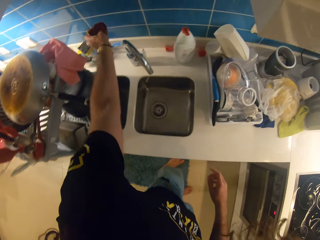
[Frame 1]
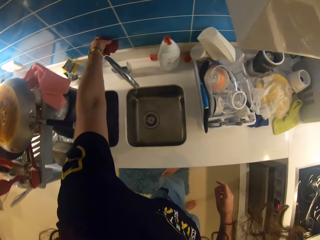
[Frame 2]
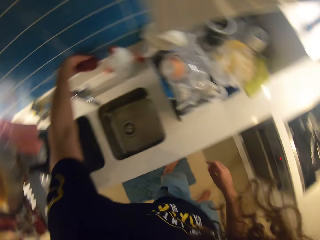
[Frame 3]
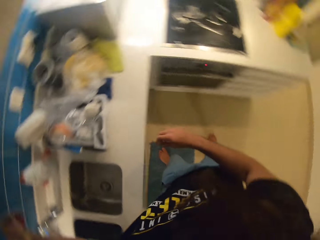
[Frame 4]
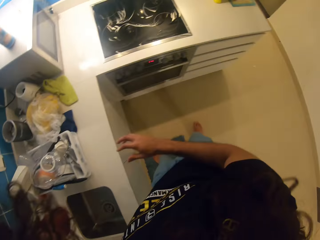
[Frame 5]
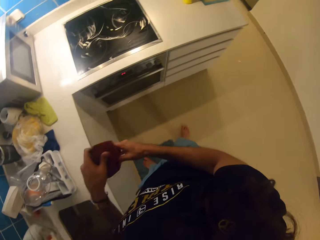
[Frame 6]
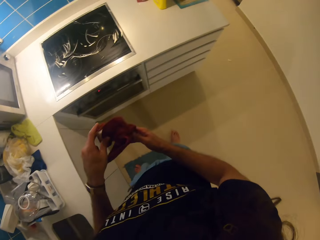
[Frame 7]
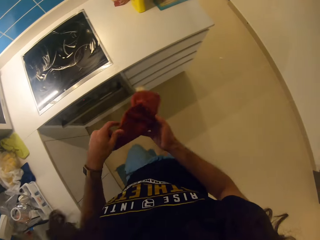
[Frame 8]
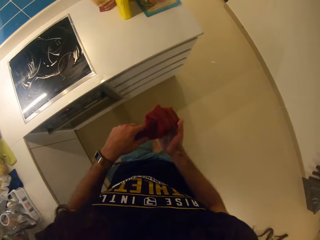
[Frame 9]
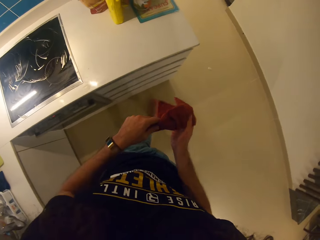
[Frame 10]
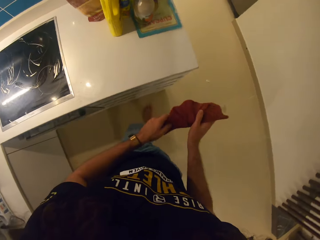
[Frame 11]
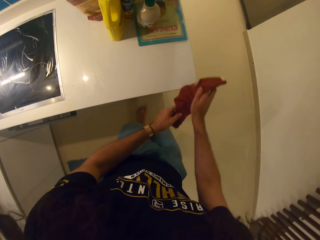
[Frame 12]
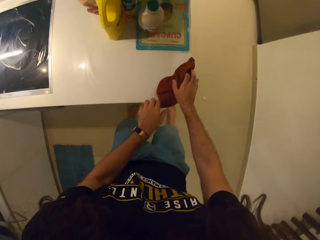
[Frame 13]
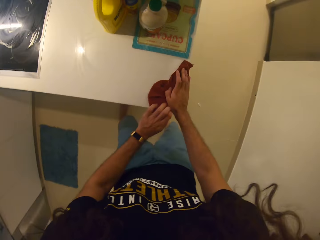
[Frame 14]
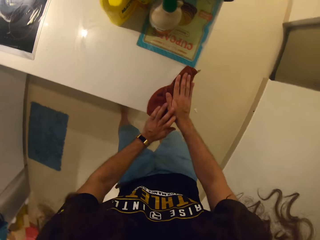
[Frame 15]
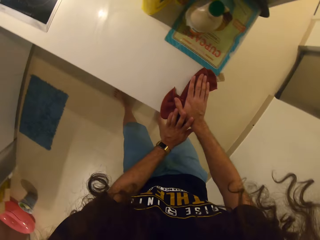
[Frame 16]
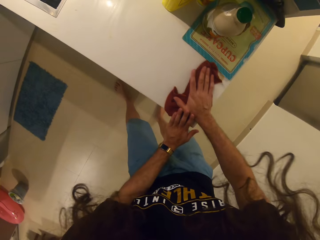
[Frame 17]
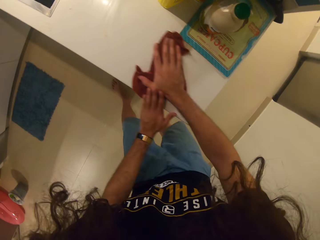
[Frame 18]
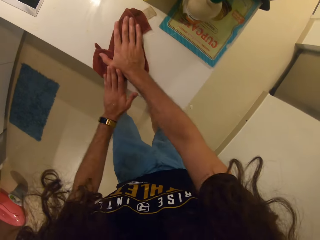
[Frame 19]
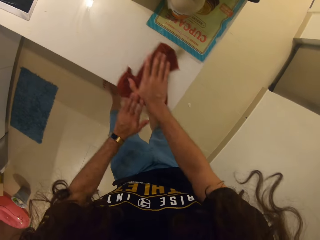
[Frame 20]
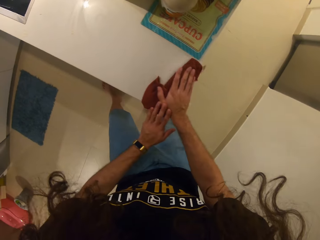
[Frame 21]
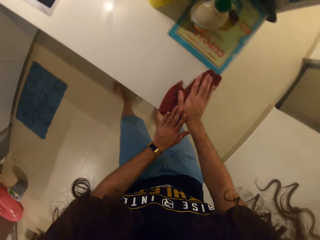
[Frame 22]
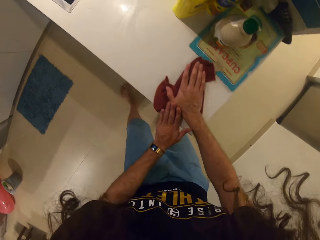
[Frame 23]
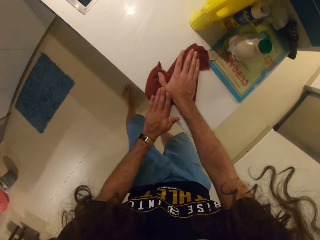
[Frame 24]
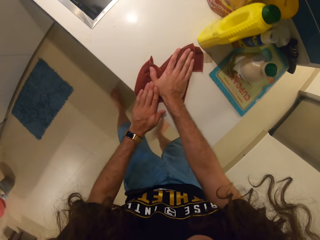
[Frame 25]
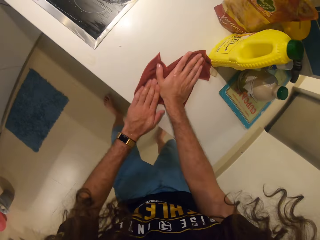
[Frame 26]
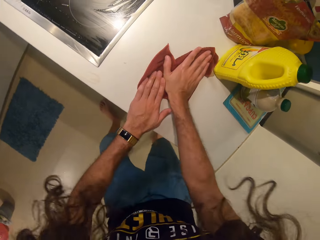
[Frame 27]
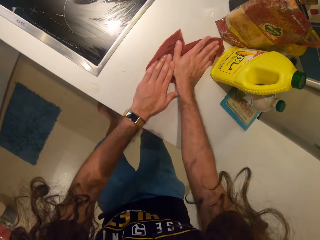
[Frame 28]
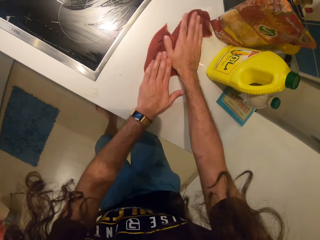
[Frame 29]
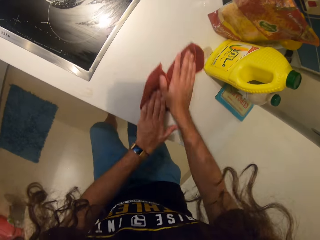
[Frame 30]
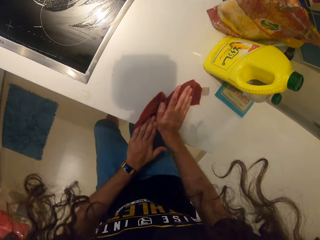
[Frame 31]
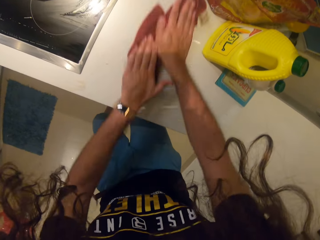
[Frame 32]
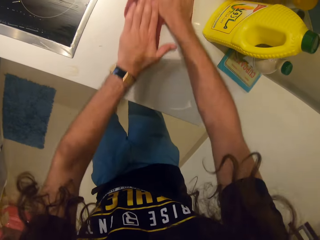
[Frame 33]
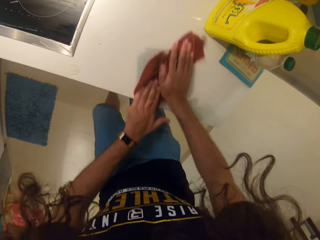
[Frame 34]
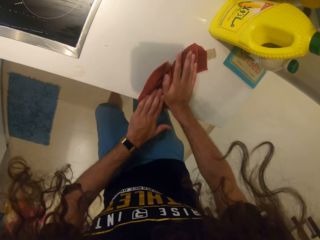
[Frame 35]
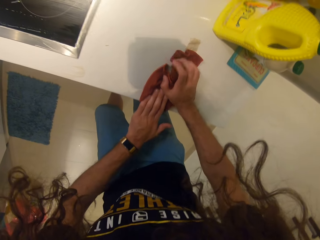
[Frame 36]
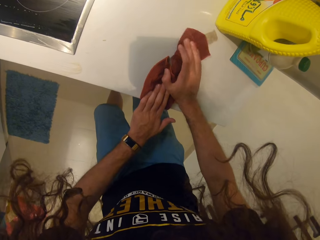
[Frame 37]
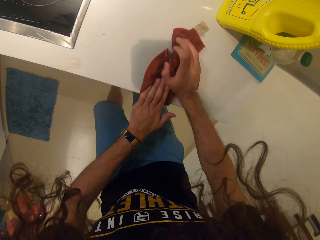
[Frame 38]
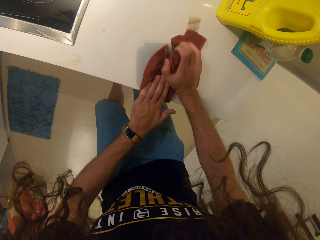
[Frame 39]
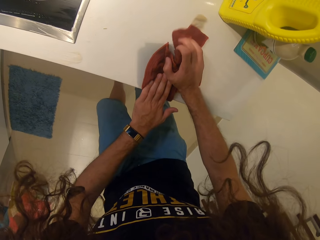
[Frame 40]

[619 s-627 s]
The camera wearer wipes the cooker glass cover and kitchen top with a kitchen towel.

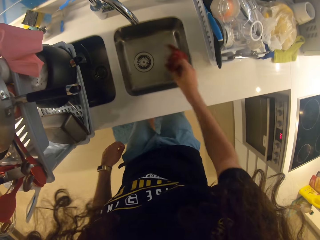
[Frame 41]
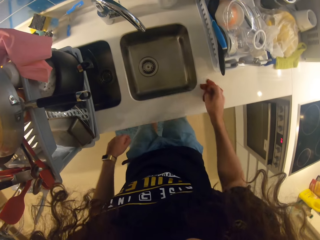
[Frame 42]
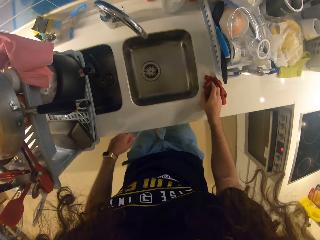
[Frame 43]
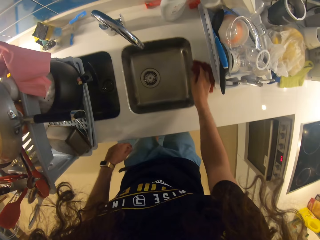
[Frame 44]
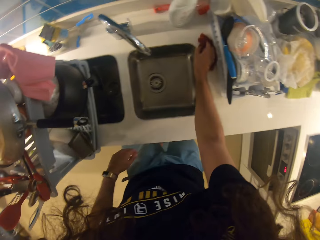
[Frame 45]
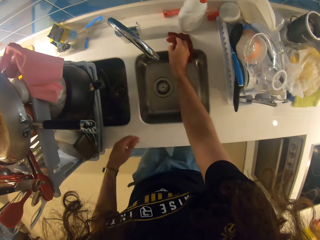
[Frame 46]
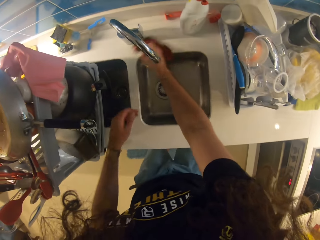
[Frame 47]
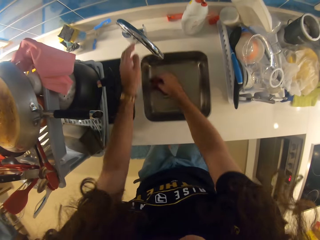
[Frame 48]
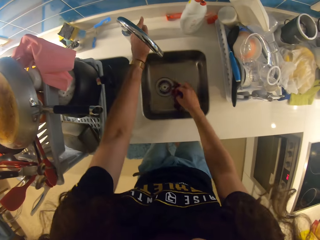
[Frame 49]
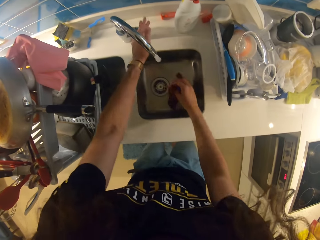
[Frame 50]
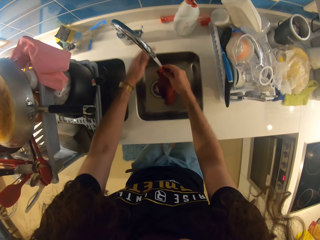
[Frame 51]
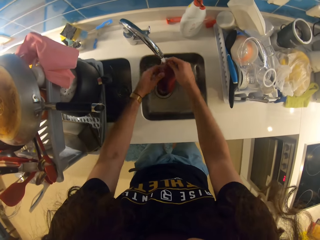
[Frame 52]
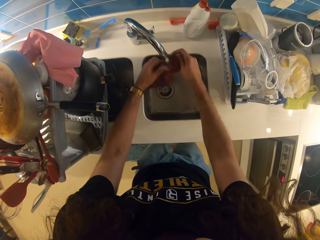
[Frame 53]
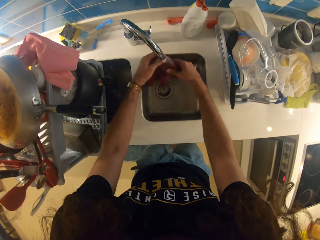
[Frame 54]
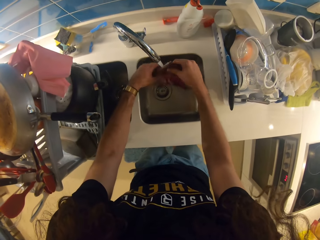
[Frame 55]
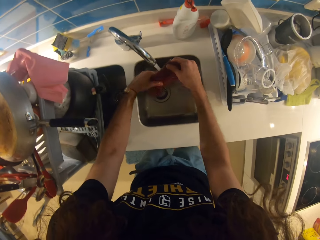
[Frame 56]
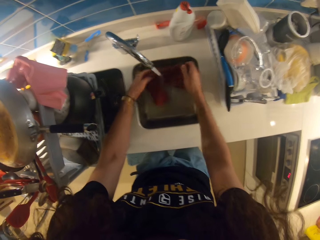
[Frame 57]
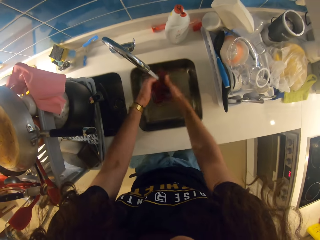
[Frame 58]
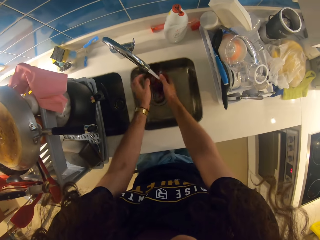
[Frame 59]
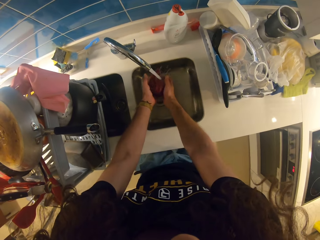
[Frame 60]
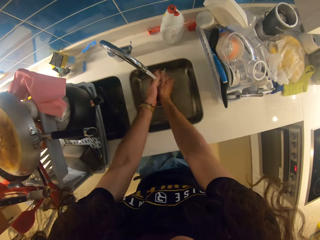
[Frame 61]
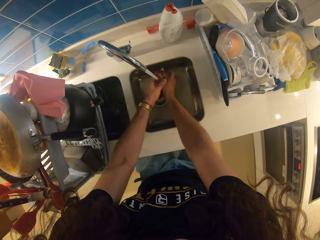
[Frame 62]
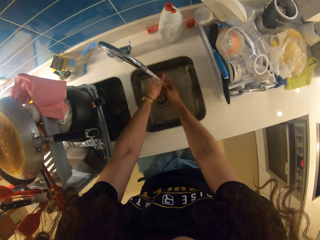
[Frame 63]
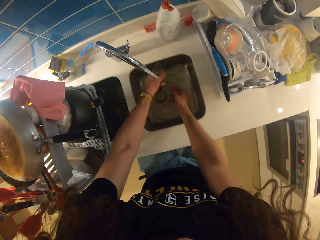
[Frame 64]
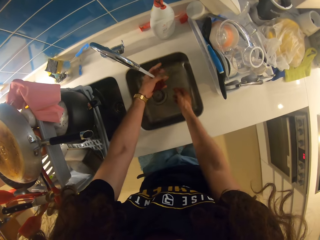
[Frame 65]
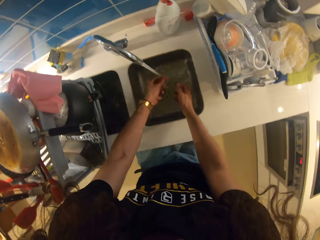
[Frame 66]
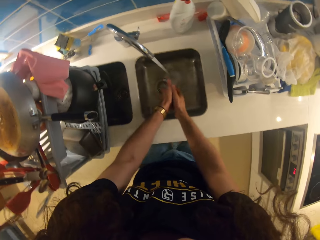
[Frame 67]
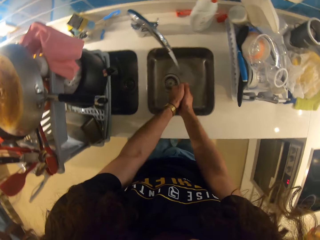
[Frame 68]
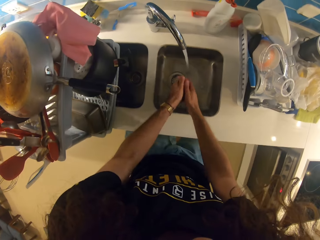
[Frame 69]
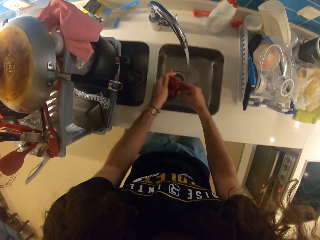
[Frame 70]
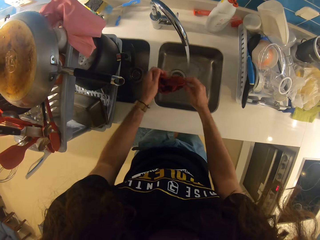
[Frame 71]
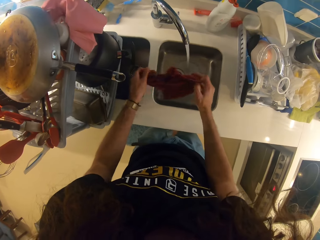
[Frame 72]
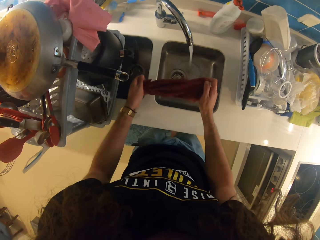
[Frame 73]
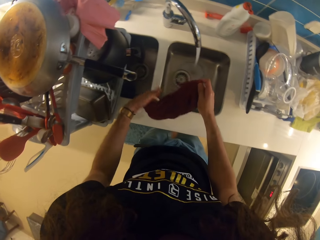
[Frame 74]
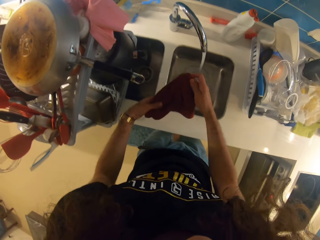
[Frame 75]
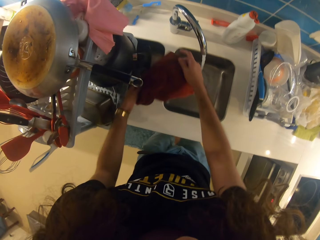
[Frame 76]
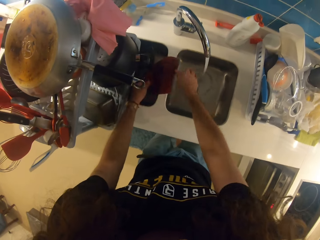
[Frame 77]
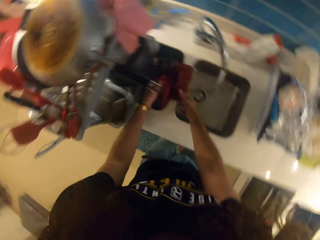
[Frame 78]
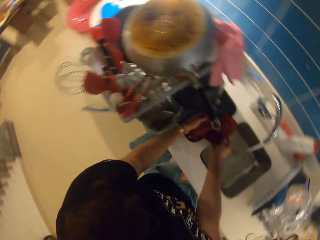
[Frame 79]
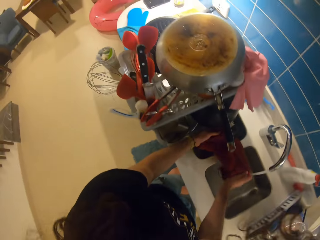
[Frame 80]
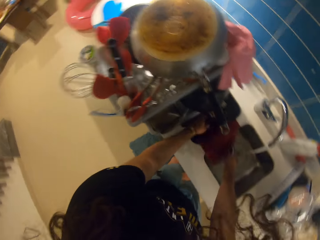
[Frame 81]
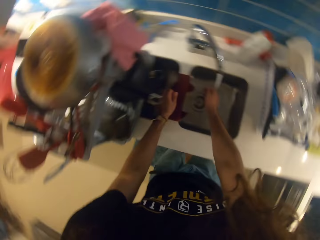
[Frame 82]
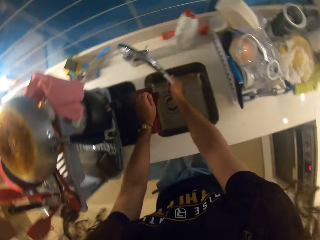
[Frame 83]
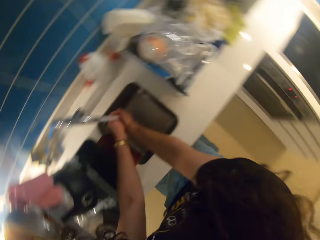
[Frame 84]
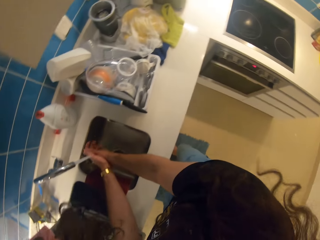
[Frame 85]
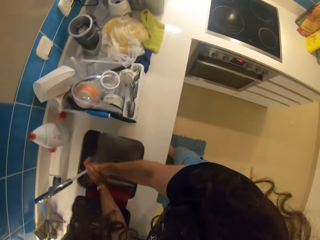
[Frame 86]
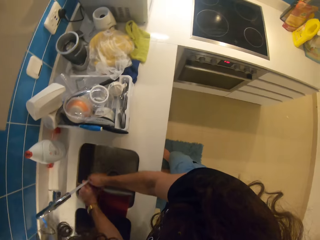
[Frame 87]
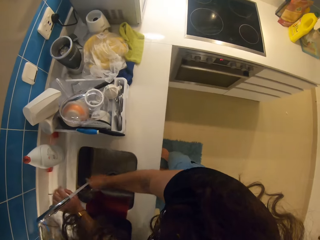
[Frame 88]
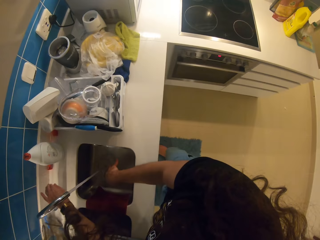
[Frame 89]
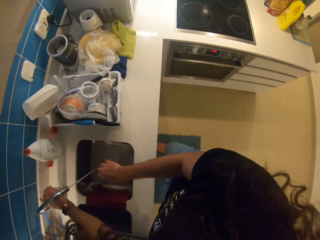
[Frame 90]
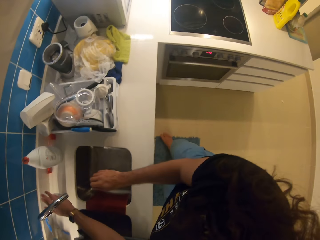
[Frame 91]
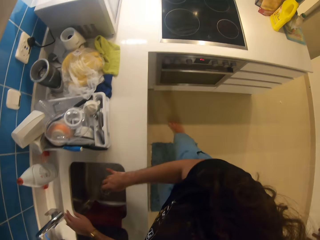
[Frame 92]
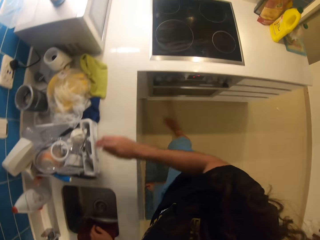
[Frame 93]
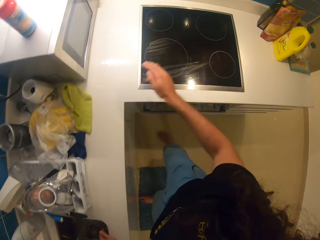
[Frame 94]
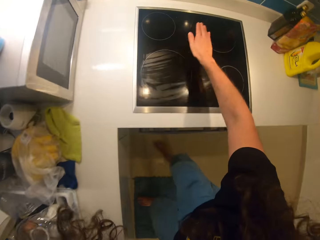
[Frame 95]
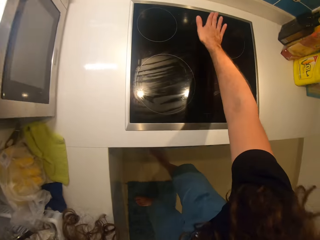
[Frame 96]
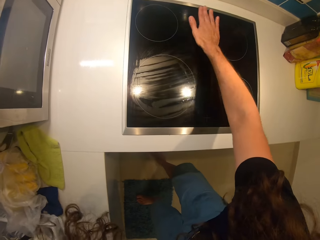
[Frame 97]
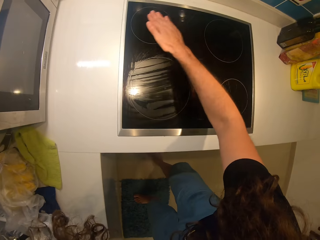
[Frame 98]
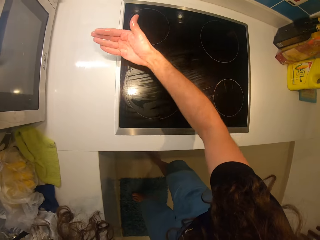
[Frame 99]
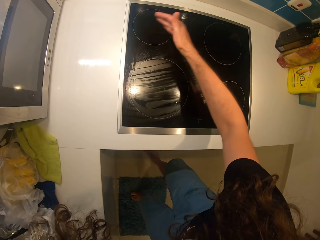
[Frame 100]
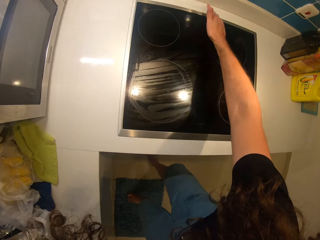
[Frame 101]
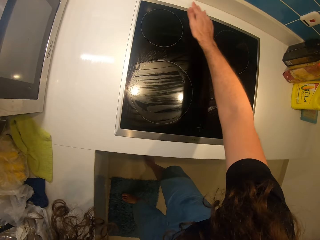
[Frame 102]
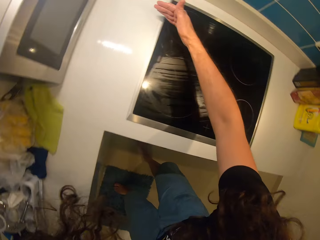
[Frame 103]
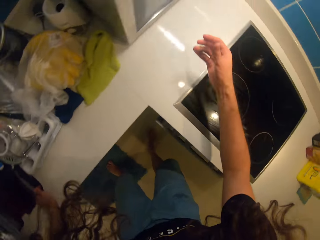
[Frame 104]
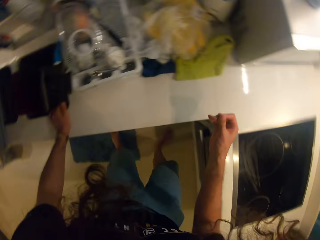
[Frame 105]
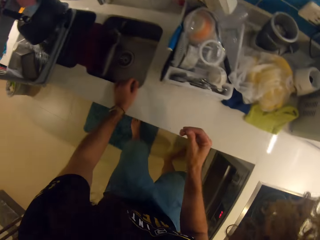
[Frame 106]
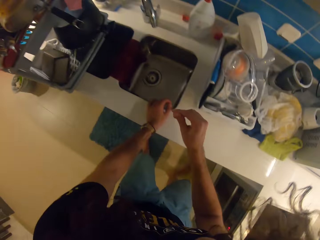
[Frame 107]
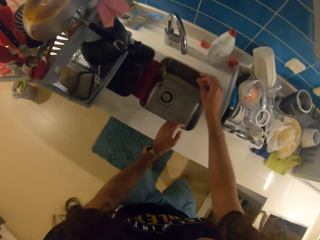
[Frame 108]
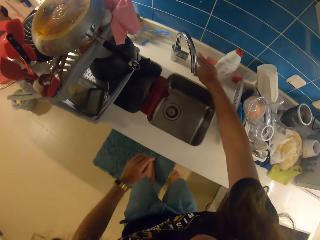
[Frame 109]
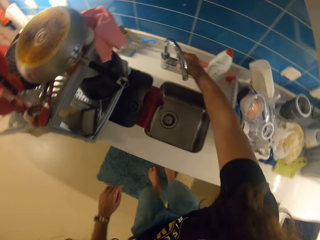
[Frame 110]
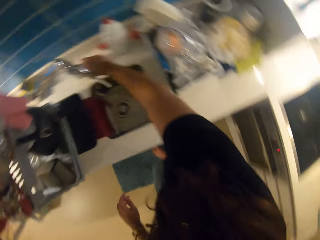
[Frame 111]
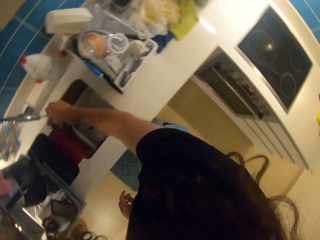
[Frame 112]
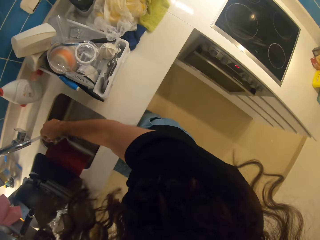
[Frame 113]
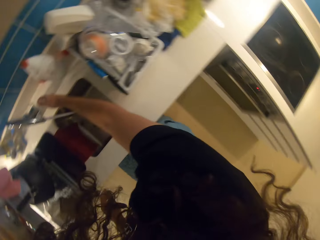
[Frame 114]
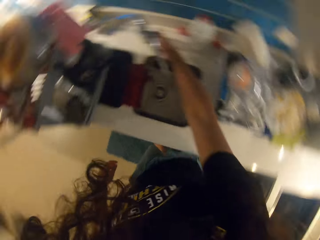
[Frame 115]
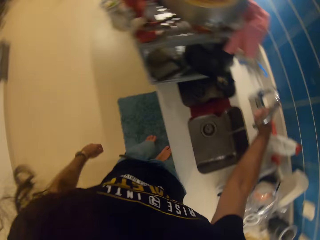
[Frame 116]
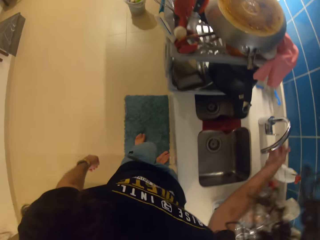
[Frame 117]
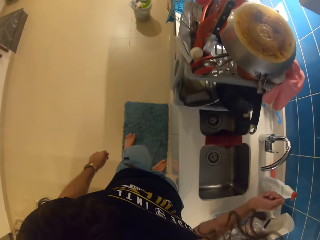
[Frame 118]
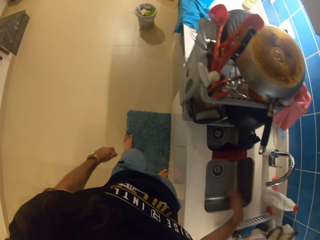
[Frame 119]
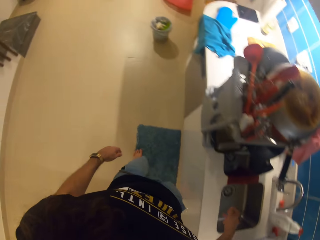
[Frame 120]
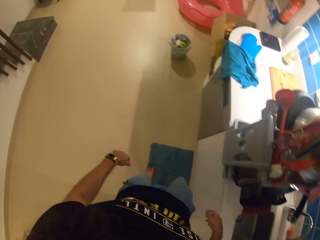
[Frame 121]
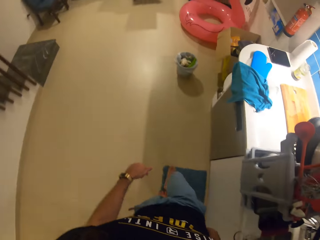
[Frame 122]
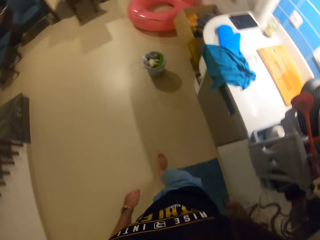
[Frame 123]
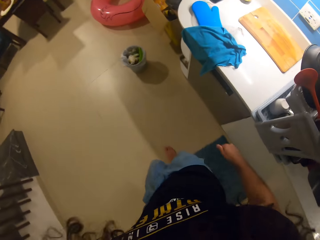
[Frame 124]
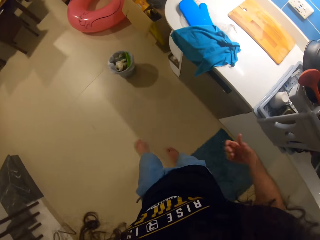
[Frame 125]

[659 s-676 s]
The camera wearer opens the tap with her left hand. She washes the kitchen towel in the sink. She washes her hands. She wipes the cooker glass cover with her right hand. She opens and closes the sink tap with her right hand.
